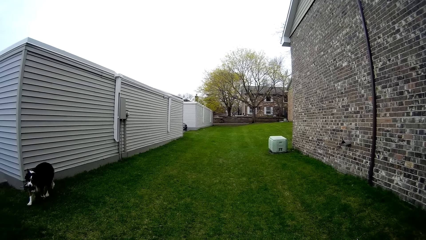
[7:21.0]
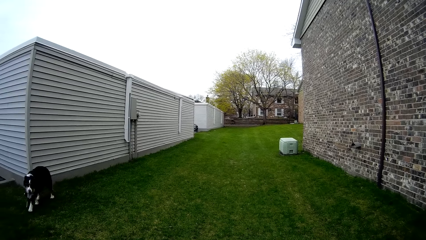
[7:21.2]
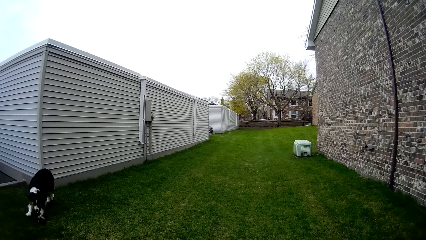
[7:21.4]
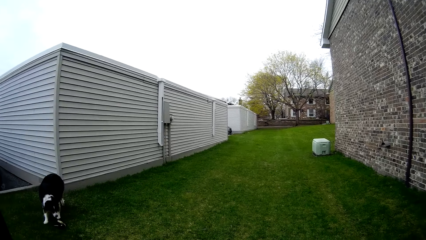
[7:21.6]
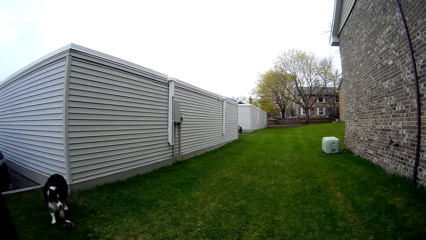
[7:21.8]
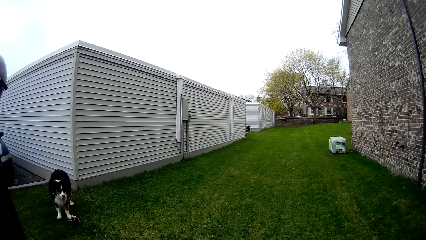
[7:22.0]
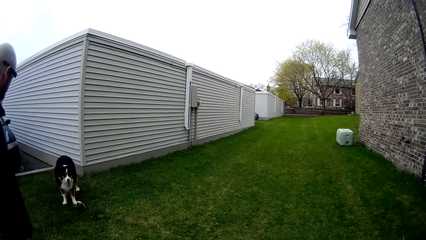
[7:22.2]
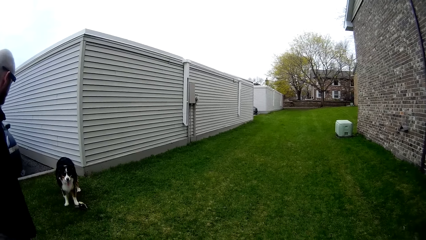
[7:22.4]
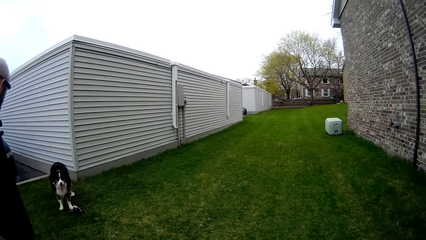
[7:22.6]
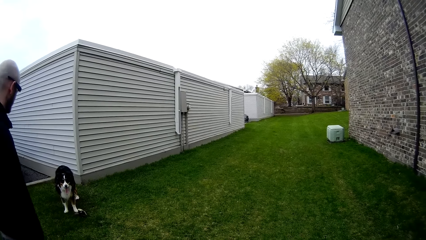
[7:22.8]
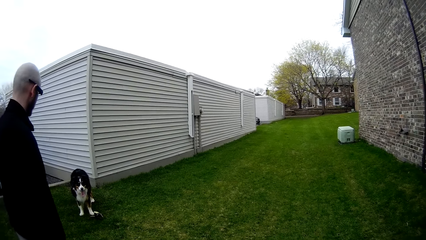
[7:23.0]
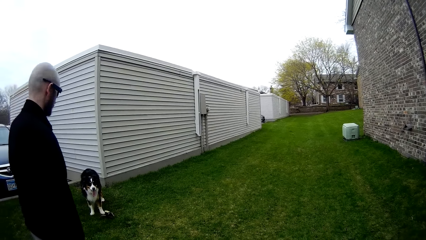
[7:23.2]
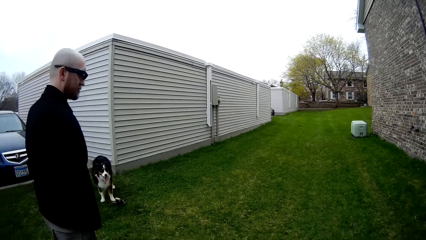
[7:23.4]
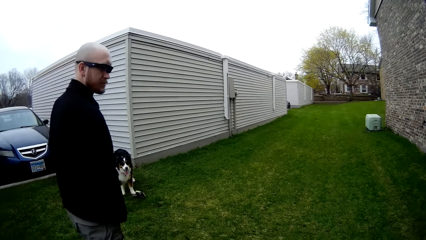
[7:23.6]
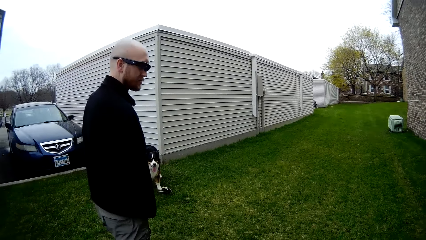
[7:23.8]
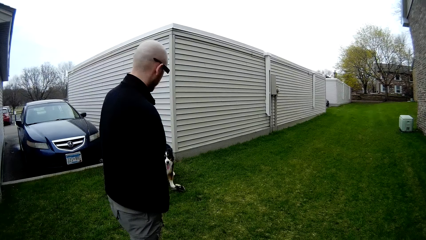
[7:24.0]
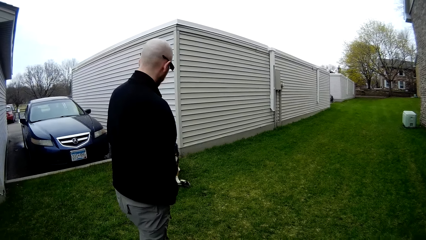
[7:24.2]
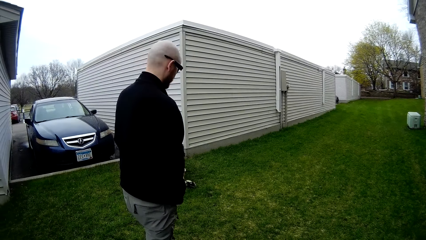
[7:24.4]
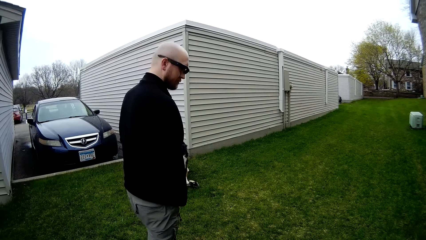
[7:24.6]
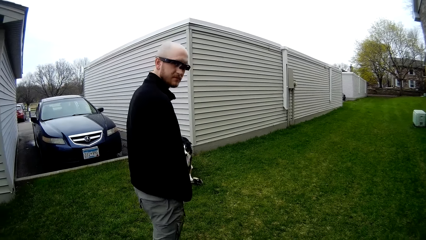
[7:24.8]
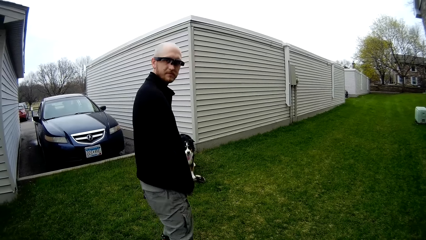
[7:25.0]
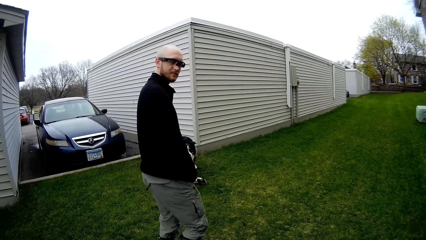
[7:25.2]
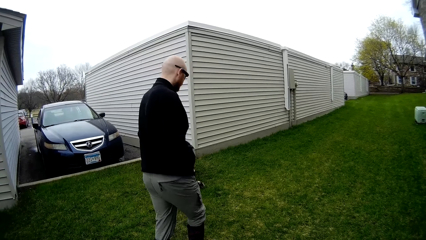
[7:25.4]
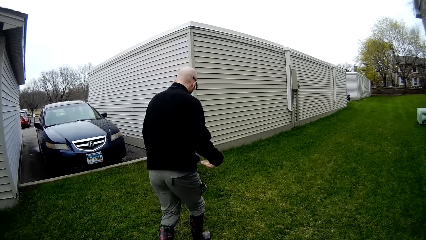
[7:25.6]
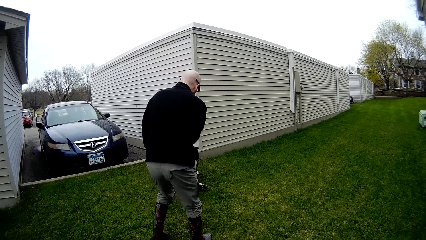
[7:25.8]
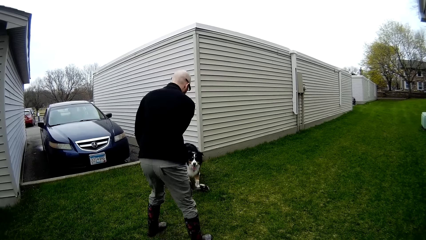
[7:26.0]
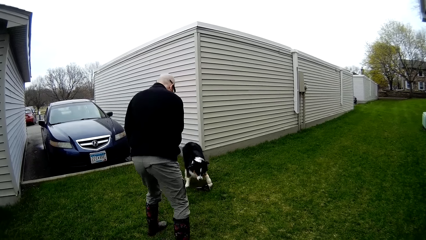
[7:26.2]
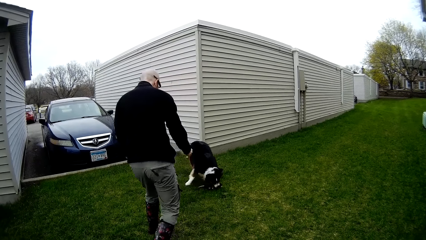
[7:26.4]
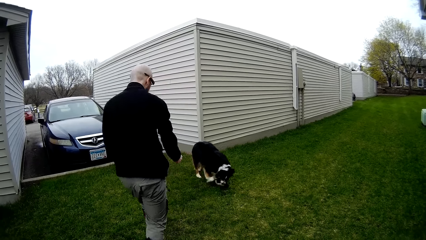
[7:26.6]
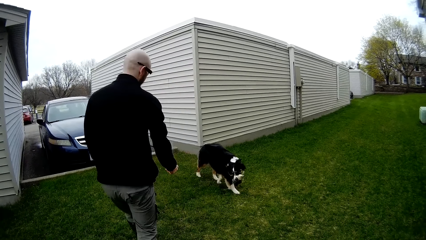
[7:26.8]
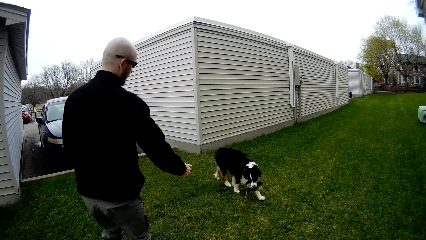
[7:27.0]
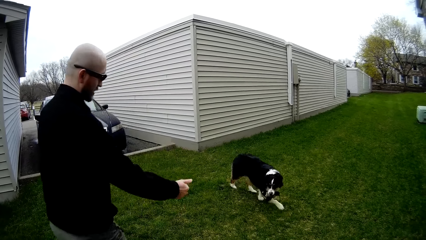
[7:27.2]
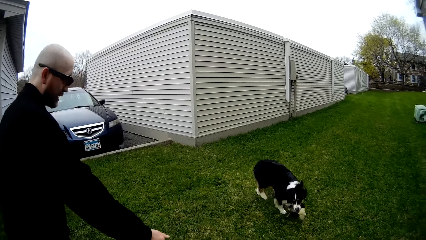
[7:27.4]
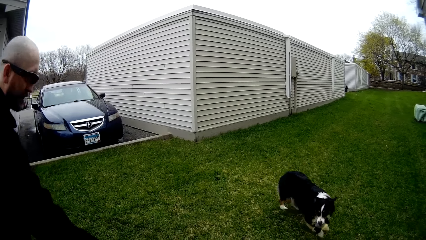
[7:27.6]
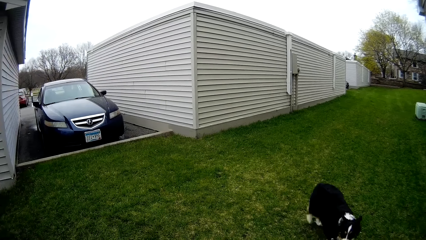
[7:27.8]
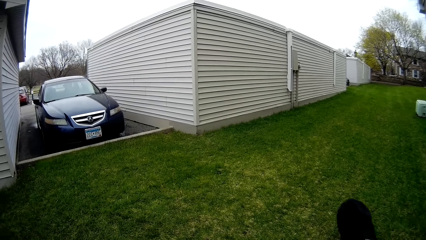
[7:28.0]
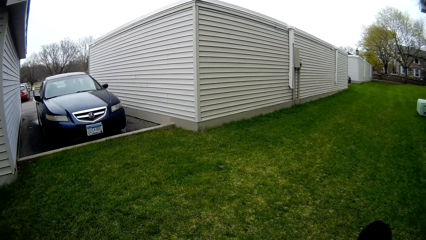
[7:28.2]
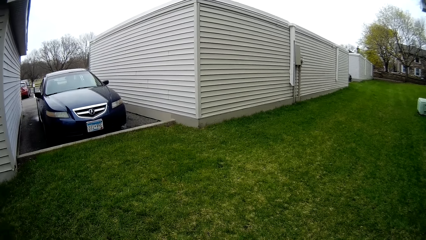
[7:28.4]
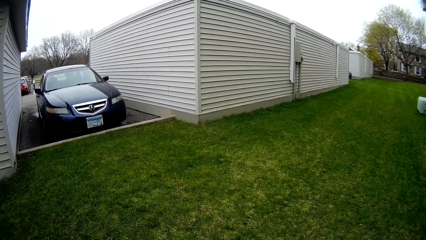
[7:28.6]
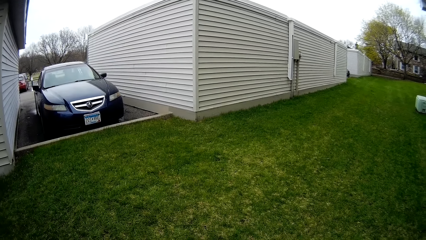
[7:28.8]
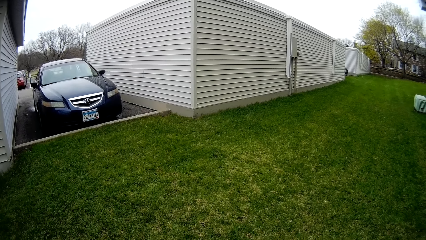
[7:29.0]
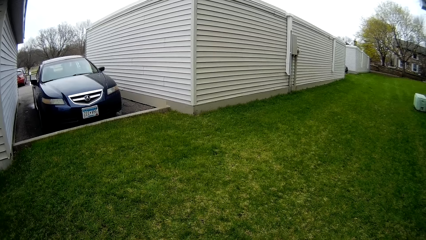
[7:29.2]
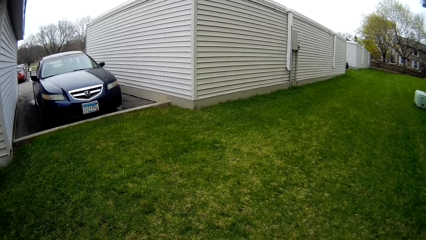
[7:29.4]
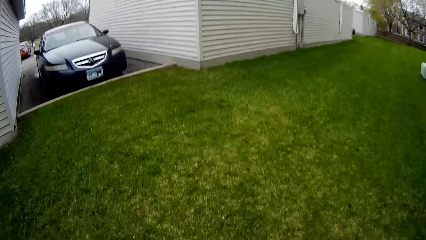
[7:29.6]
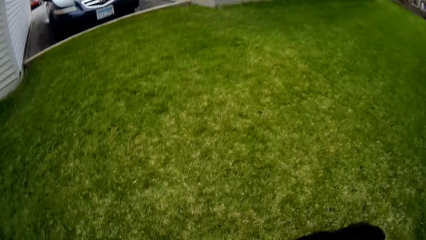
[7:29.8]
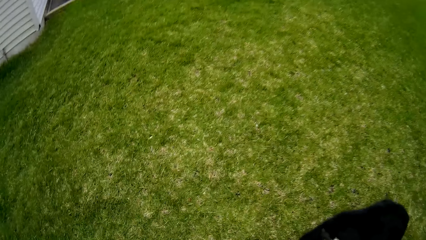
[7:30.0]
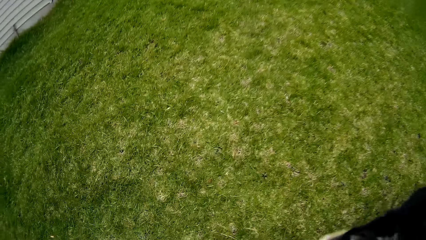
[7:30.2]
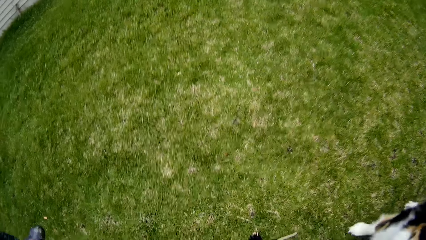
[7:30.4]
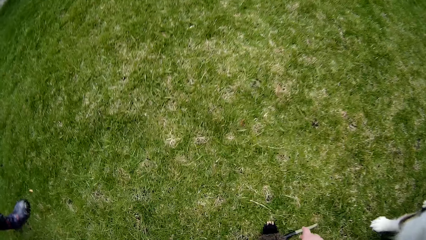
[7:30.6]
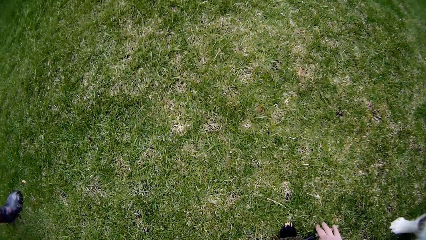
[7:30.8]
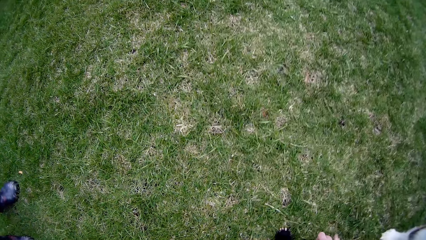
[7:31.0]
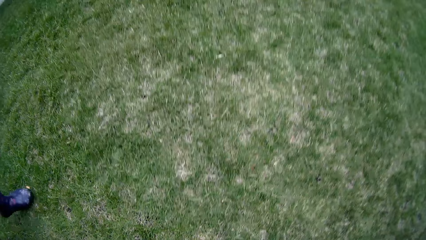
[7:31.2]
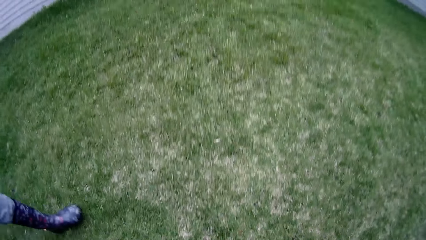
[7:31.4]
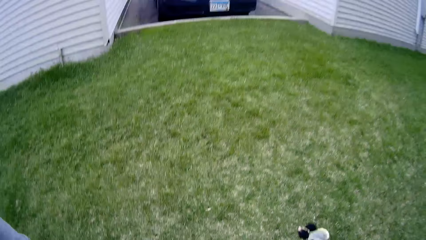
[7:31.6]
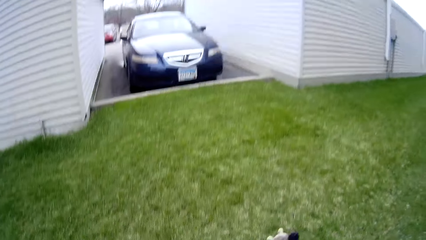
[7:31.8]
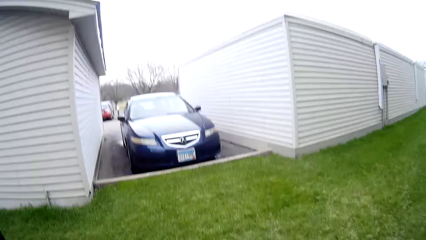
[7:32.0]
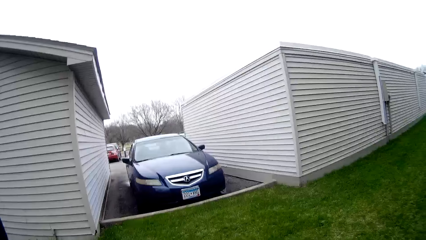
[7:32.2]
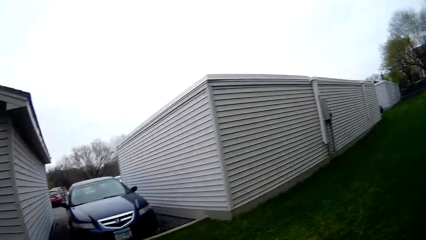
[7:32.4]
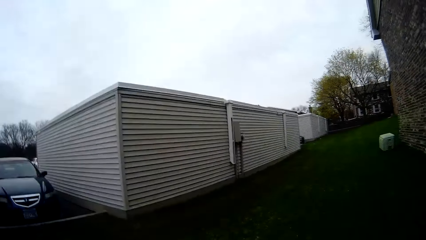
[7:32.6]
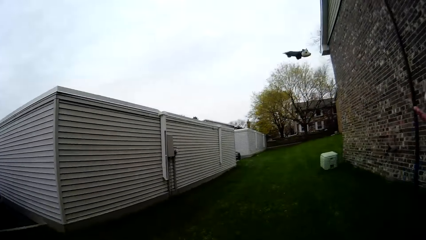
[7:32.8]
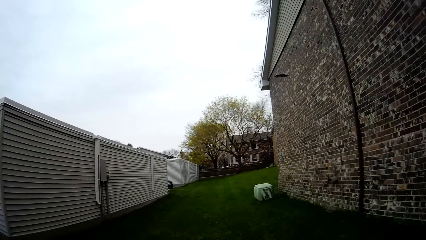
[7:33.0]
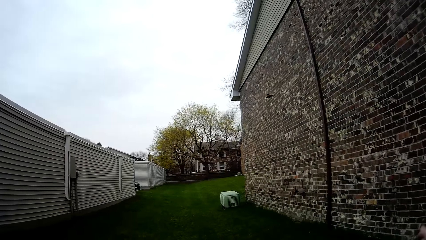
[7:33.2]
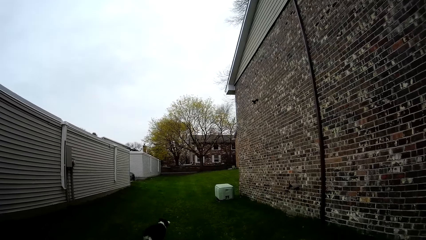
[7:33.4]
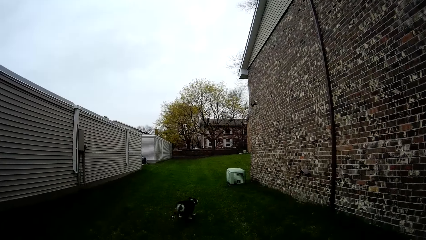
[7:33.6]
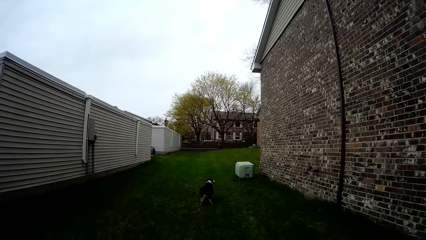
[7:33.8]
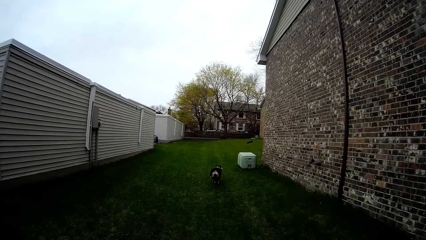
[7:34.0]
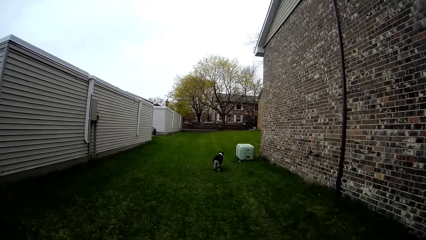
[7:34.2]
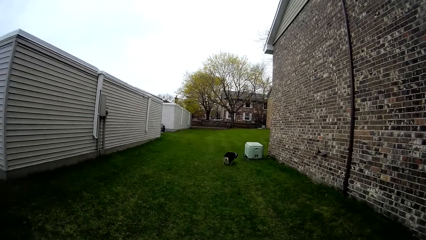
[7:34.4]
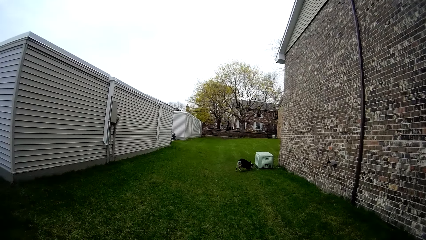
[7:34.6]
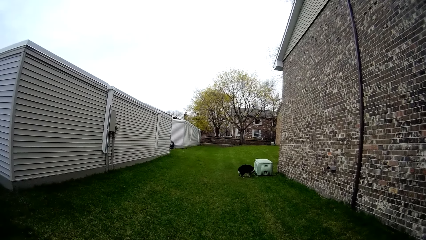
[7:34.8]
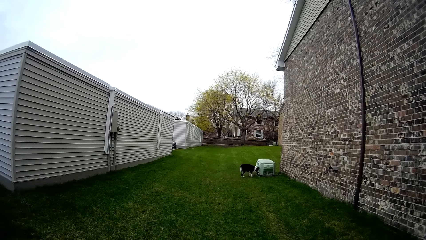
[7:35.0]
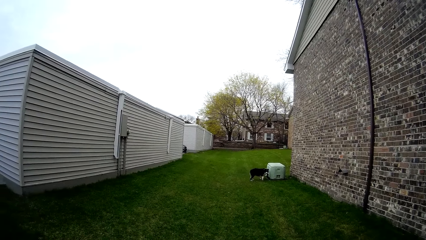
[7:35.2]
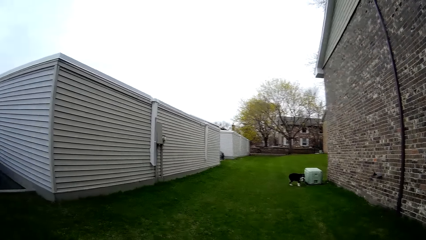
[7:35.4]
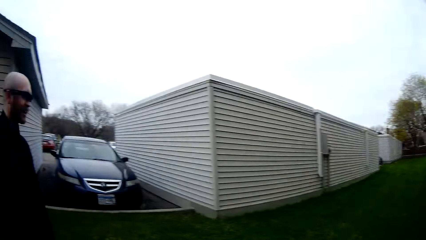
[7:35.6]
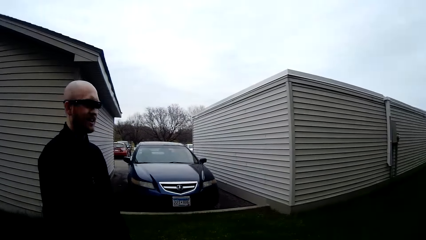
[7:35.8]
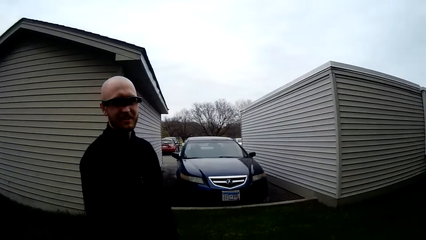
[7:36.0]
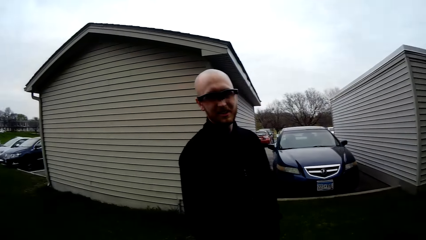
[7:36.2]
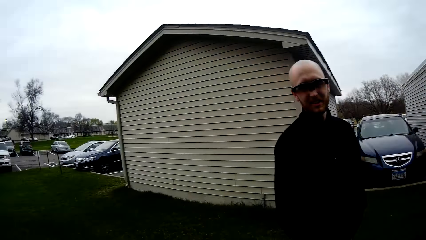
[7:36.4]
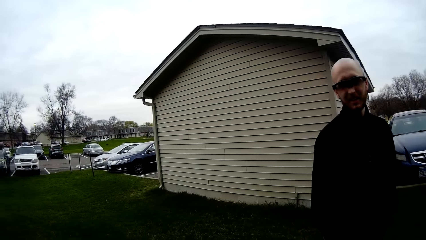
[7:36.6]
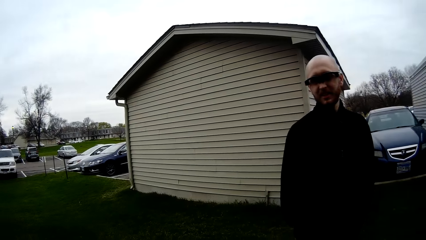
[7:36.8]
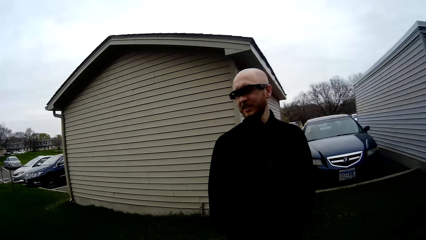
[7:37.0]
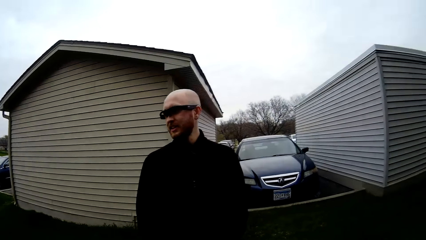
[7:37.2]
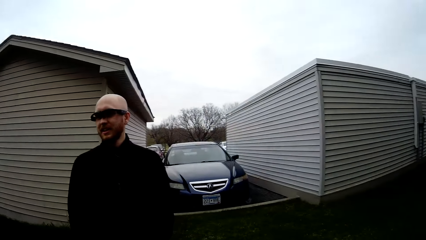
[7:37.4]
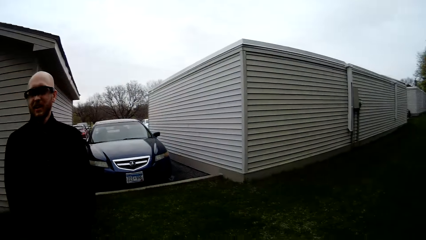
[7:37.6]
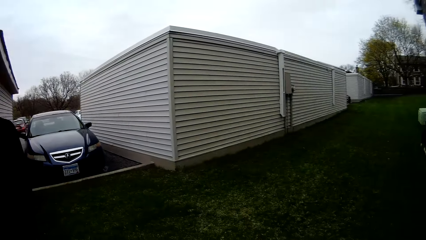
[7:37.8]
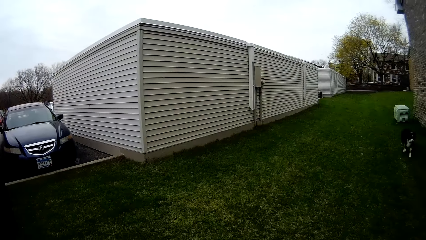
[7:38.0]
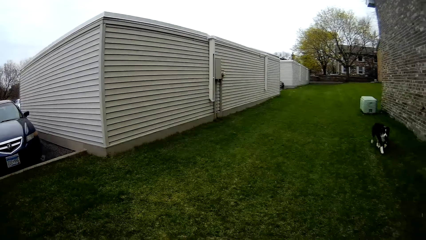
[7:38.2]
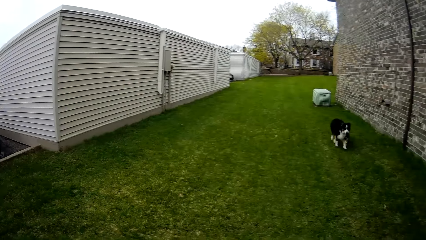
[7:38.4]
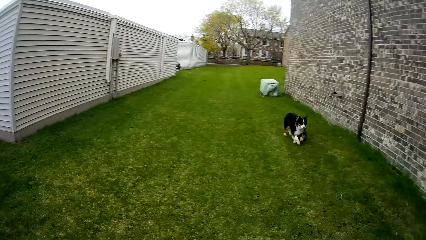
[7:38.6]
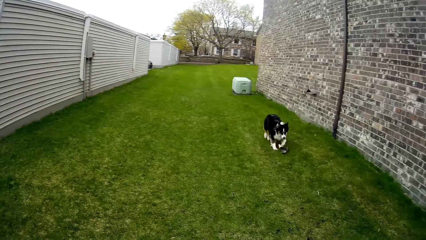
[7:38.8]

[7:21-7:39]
The dog drops the fetch toy on the grass. The camera wearer interacts with the man. She talks. The dog picks the fetch toy with her mouth. The man talks to the camera wearer. The camera wearer throws the fetch toy with her right hand. The dog runs towards the fetch toy. The camera wearer looks around.
